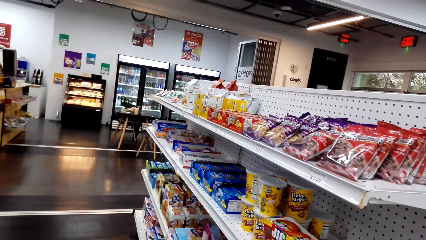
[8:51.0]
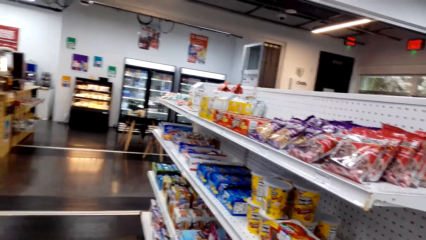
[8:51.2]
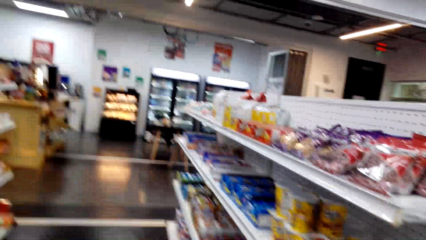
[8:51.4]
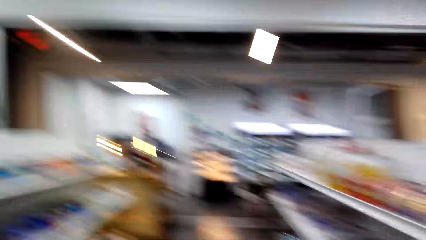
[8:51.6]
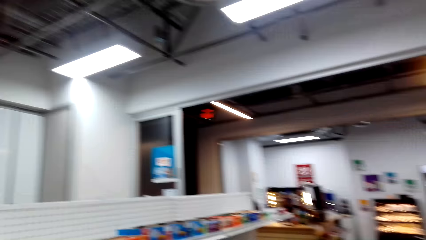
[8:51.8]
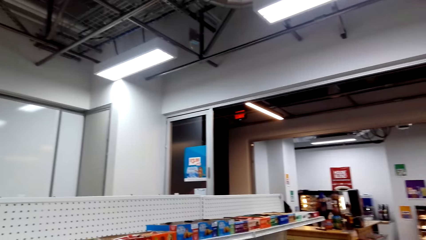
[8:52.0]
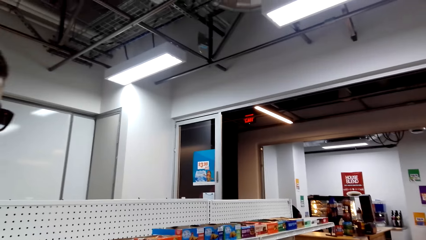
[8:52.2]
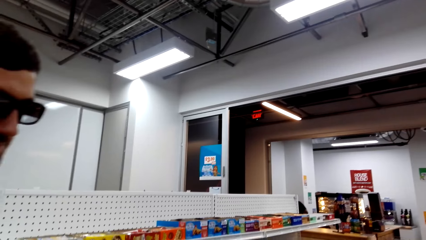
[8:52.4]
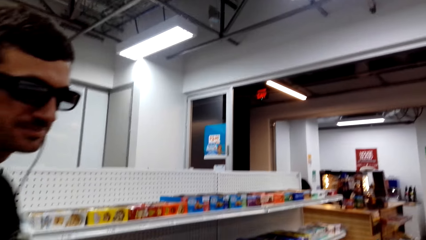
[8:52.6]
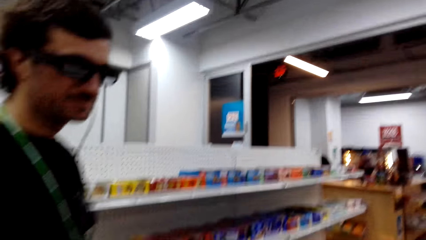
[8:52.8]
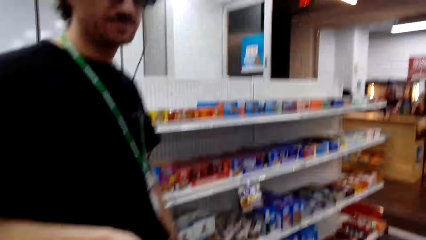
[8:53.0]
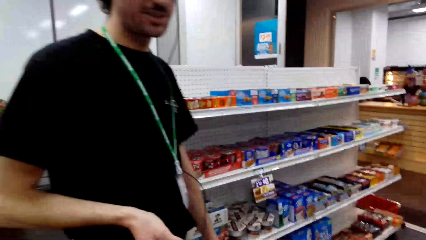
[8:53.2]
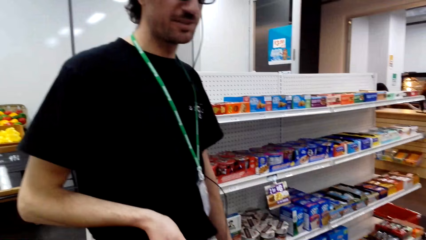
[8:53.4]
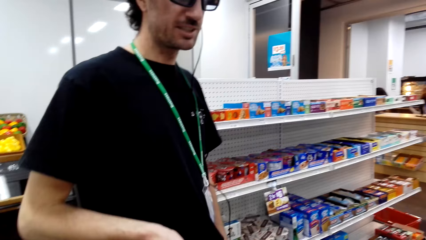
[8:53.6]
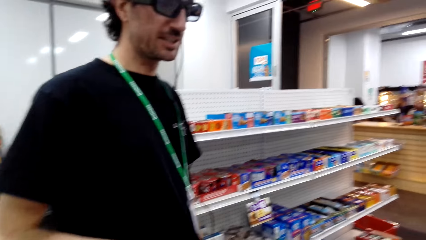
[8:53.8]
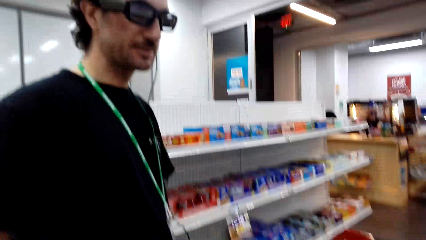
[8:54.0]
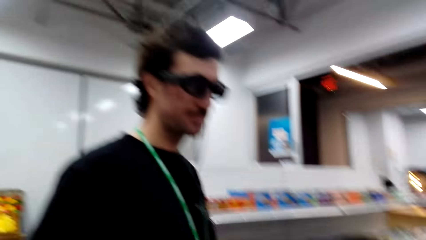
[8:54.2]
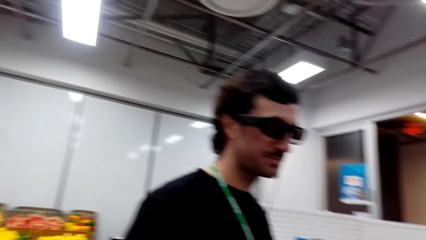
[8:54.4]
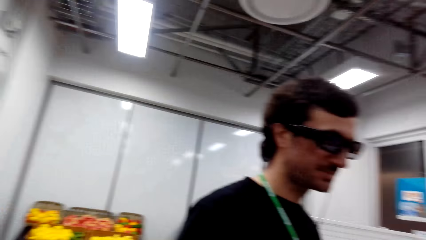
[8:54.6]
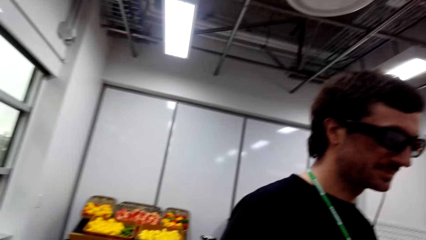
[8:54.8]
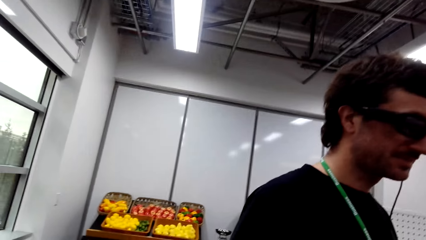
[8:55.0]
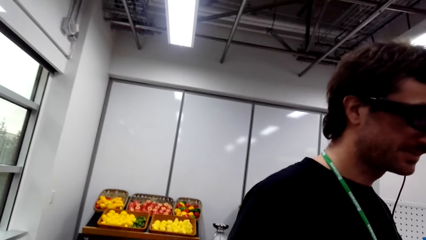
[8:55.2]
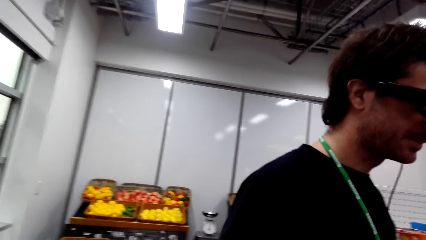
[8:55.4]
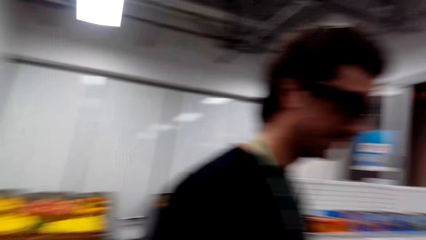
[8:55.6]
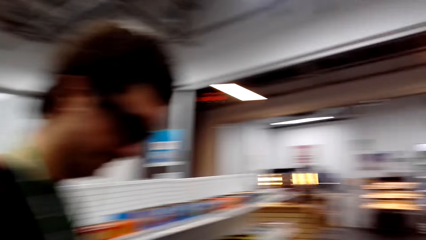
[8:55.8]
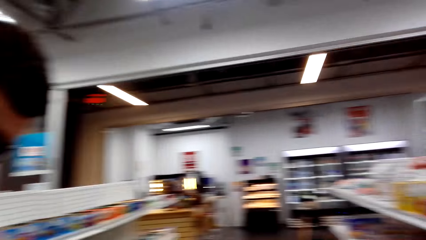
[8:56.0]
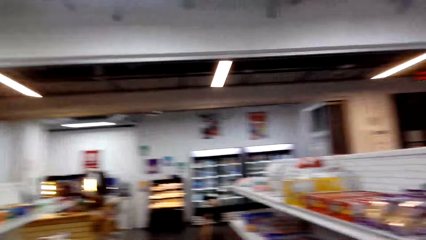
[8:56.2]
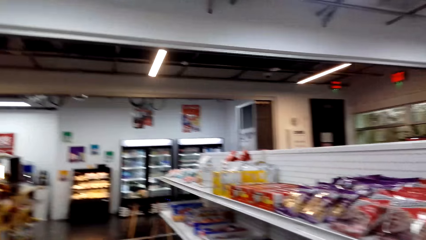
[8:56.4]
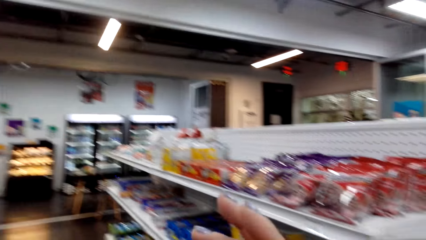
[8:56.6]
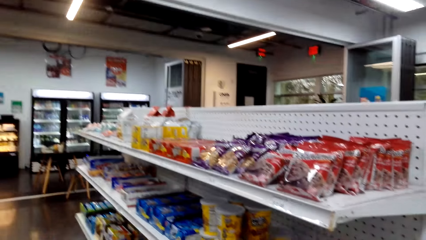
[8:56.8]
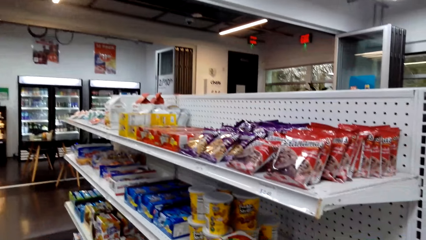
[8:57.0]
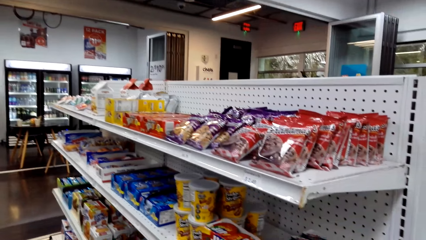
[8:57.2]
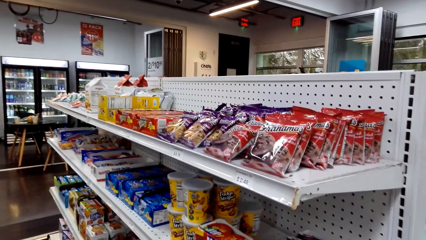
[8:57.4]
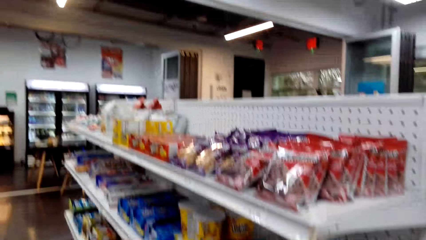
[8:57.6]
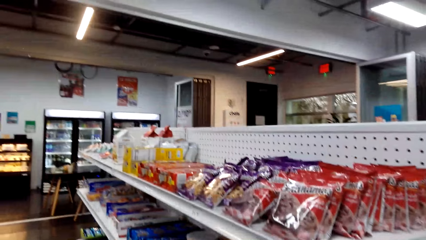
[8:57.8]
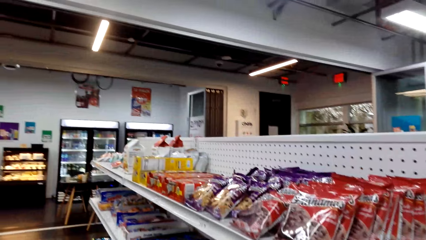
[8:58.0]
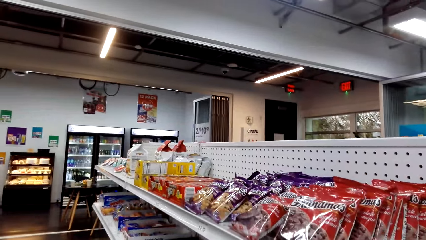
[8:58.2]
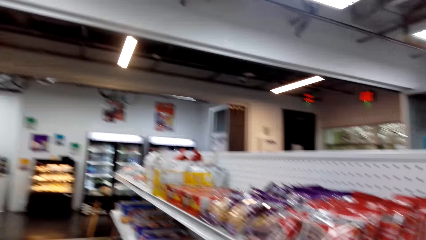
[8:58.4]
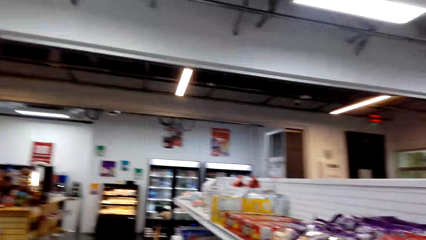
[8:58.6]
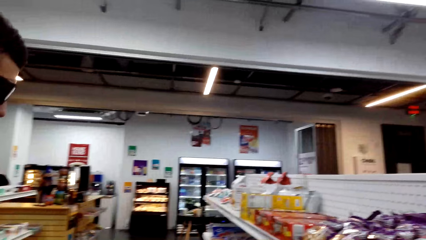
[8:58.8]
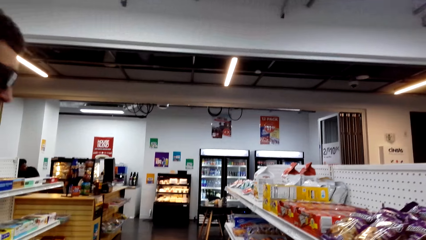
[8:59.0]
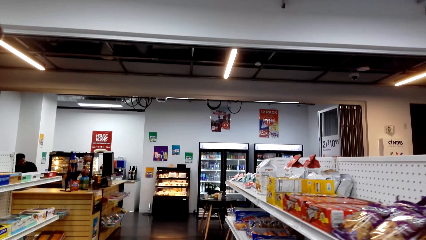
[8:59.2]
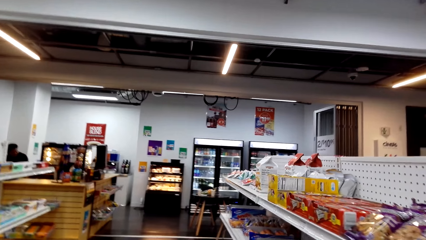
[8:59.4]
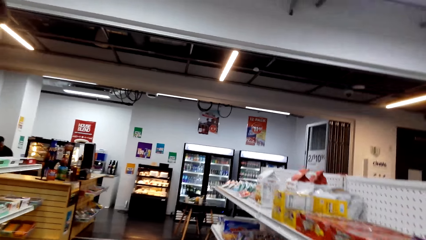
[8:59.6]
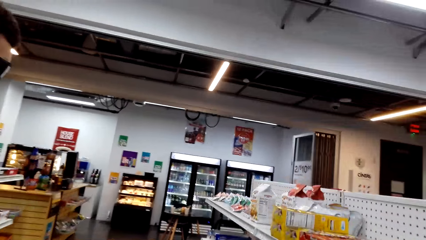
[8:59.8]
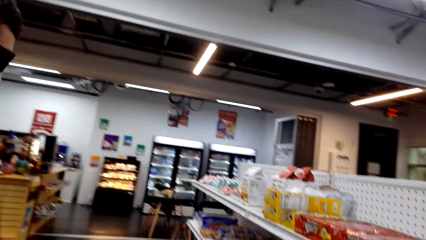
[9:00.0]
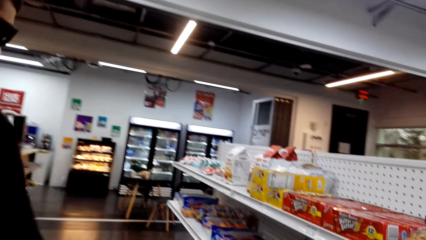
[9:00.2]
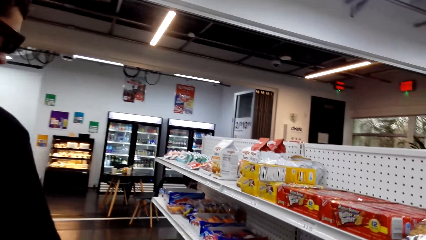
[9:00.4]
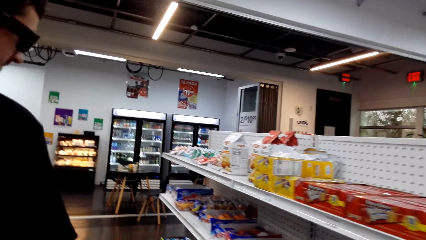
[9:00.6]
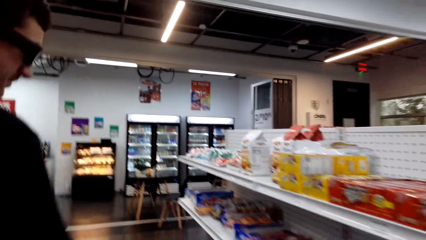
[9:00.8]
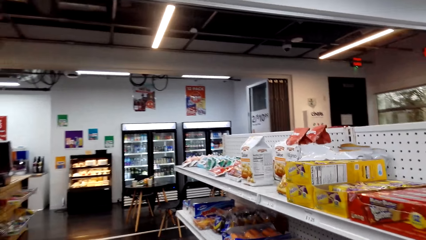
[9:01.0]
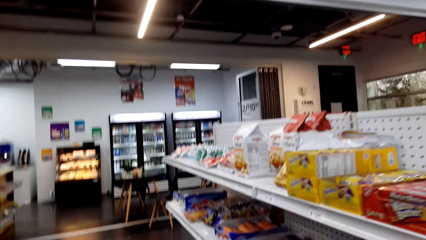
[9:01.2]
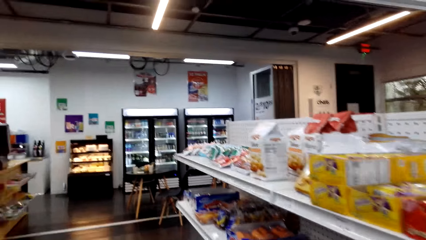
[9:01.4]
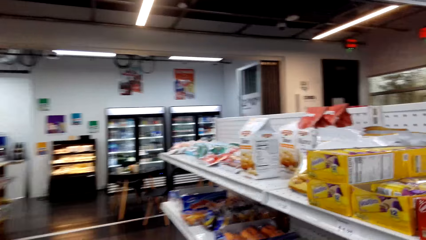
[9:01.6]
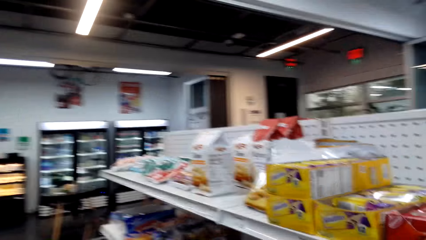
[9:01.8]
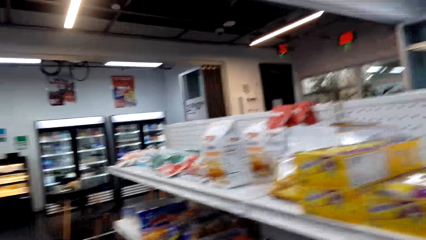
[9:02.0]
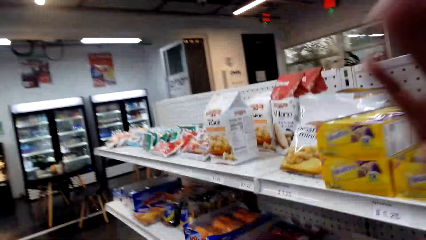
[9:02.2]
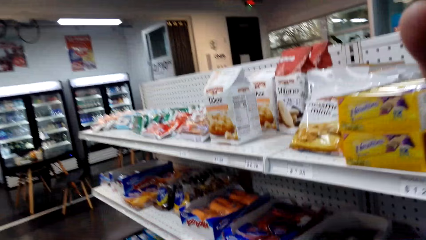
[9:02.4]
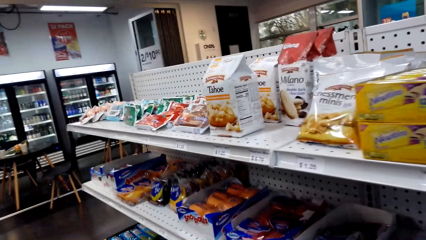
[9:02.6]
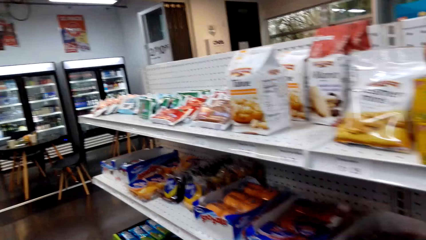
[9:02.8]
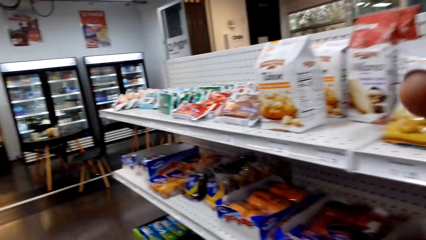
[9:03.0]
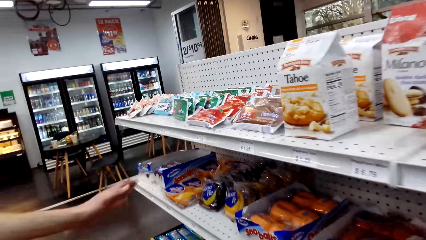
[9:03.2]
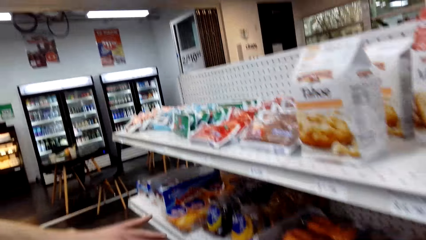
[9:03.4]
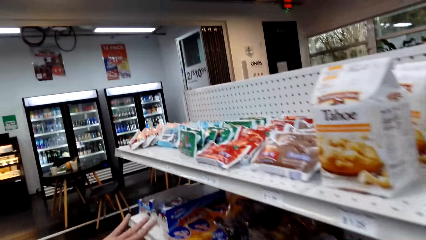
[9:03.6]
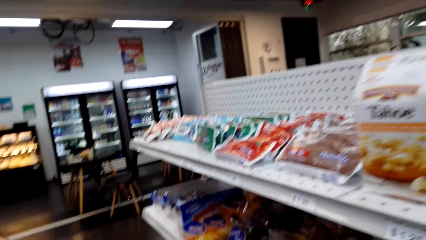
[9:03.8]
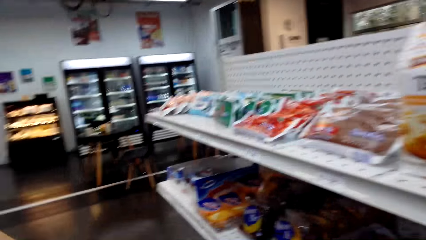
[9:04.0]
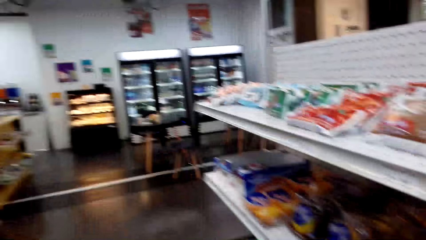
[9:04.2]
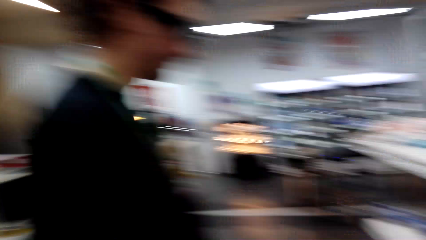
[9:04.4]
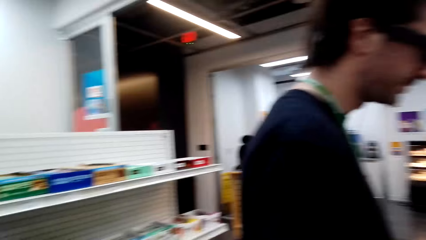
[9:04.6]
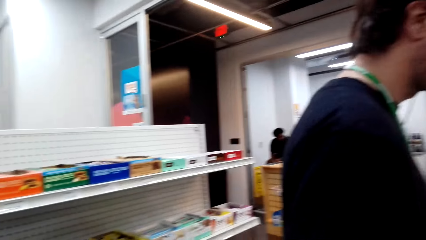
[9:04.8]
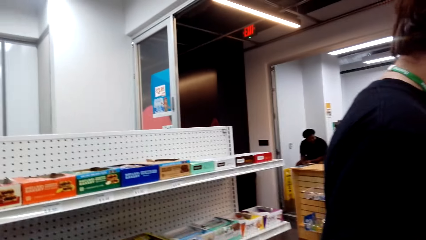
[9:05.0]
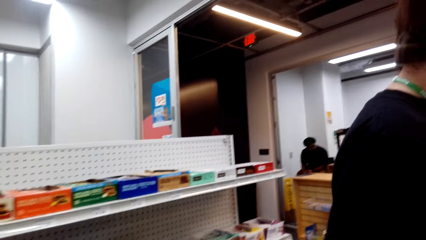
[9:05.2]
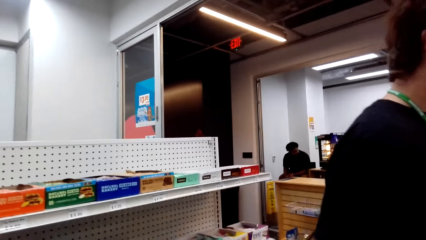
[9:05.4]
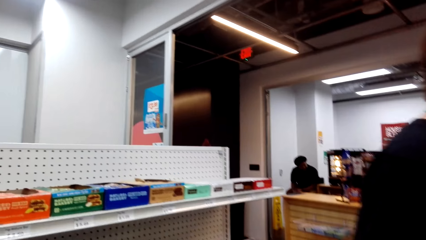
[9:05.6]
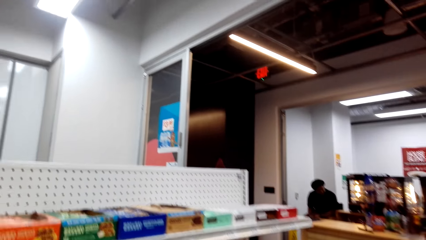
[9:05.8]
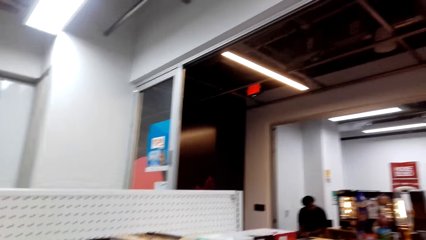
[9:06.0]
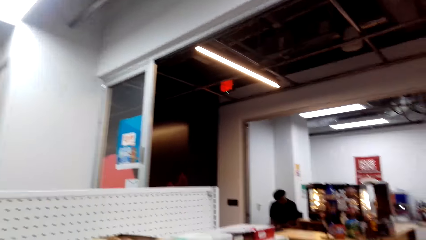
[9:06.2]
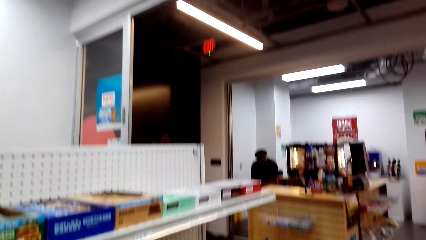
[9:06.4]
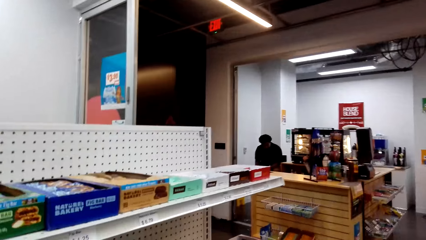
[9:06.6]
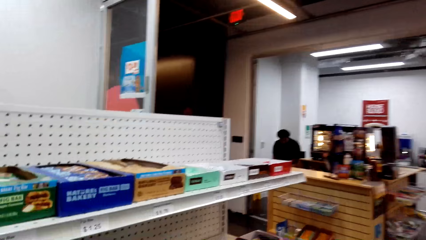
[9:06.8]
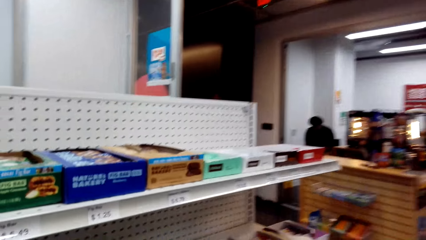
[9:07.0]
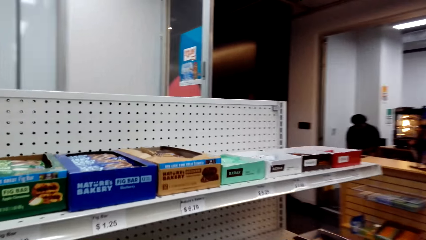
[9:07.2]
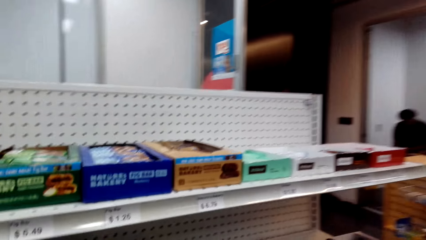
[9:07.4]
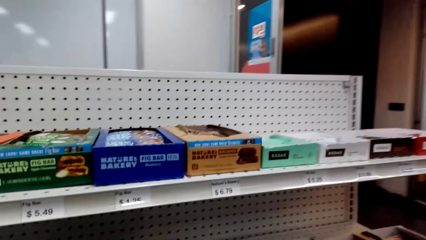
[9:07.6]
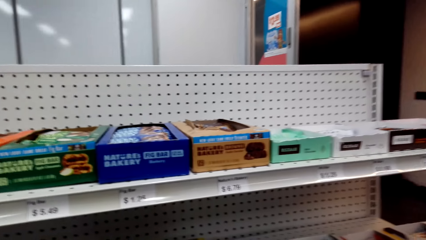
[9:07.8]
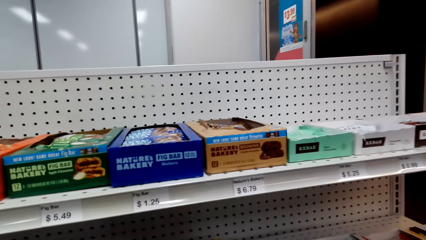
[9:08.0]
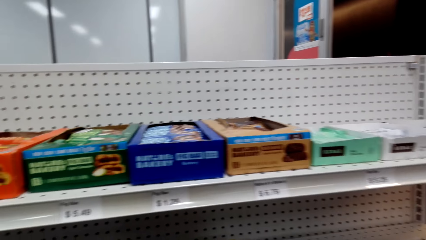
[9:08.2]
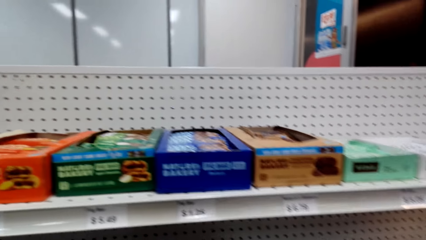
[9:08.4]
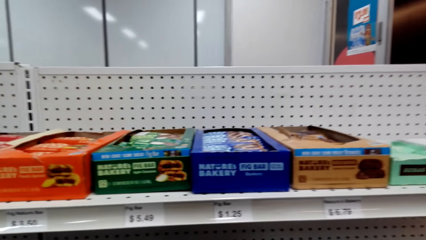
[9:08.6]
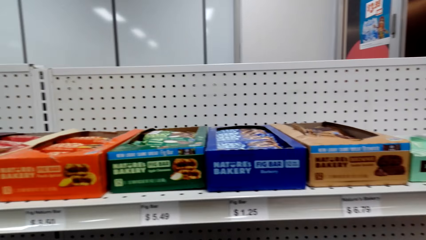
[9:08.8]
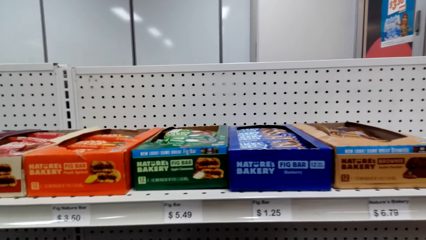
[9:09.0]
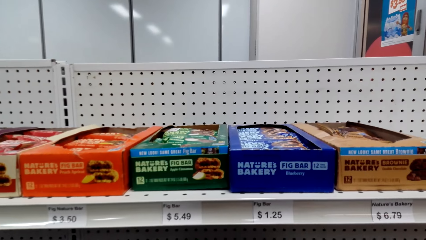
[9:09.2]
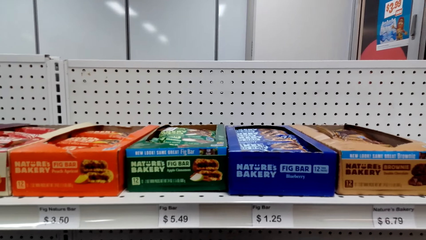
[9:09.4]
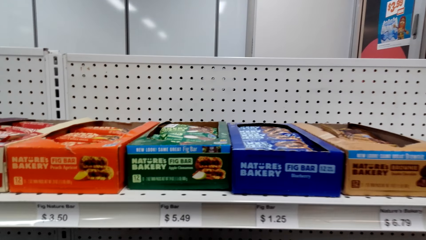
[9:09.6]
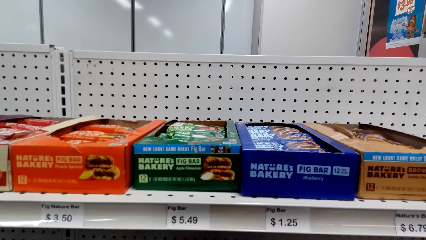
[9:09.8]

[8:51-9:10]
A man steps forward. The camera wearer looks around, looks at the shelf, and steps forward. The man moves the hand. The camera wearer looks around and looks at the shelf.
